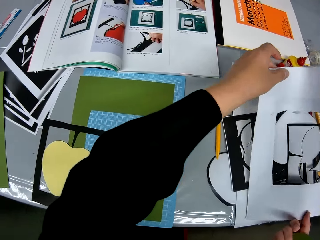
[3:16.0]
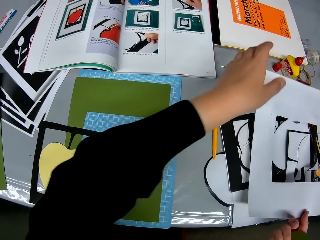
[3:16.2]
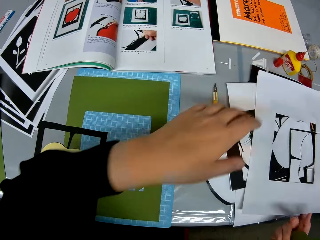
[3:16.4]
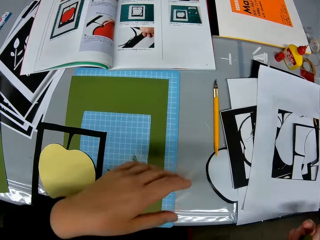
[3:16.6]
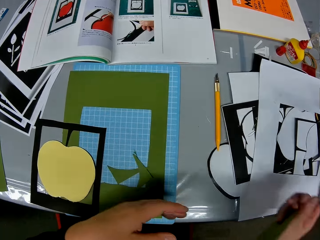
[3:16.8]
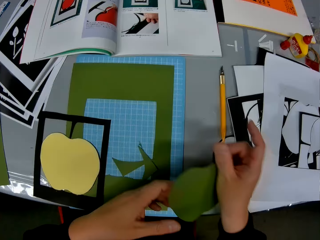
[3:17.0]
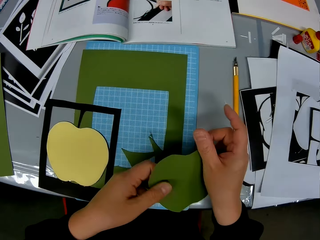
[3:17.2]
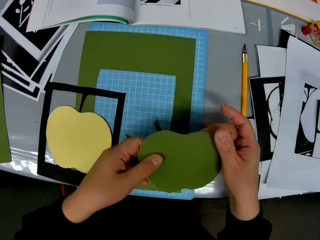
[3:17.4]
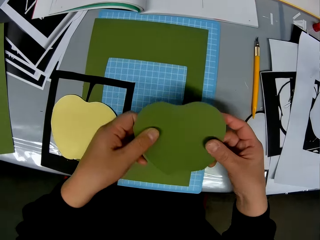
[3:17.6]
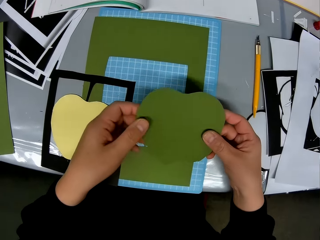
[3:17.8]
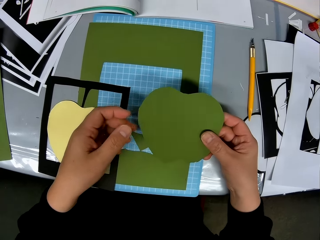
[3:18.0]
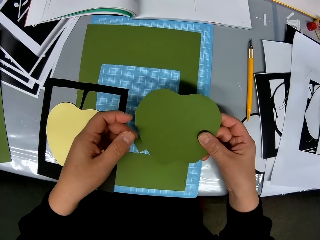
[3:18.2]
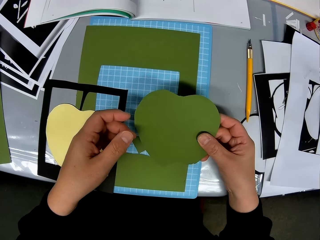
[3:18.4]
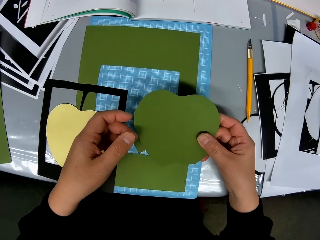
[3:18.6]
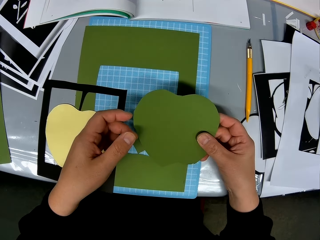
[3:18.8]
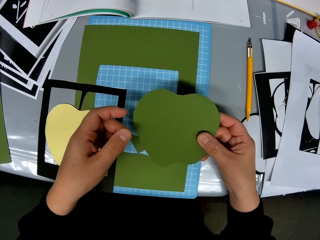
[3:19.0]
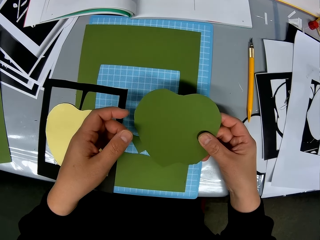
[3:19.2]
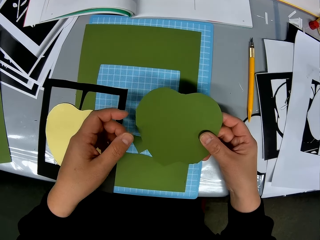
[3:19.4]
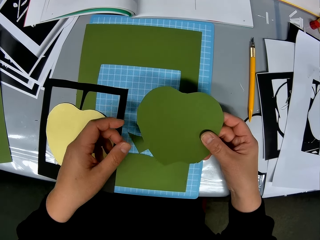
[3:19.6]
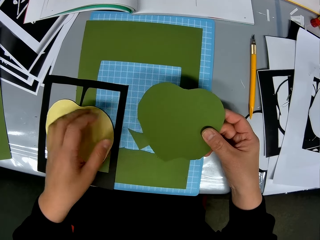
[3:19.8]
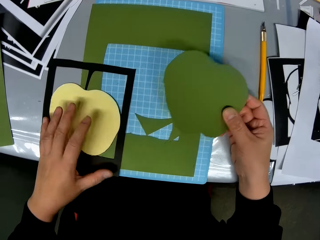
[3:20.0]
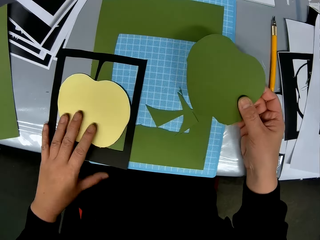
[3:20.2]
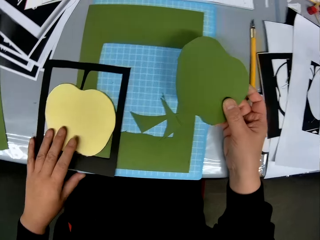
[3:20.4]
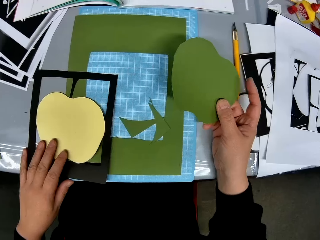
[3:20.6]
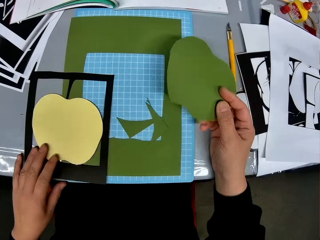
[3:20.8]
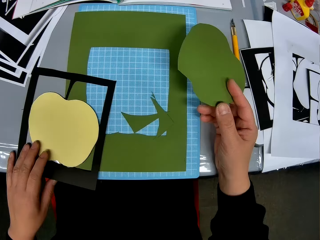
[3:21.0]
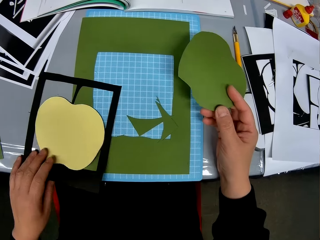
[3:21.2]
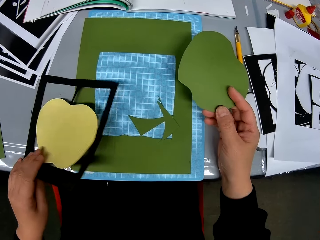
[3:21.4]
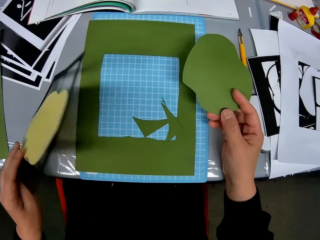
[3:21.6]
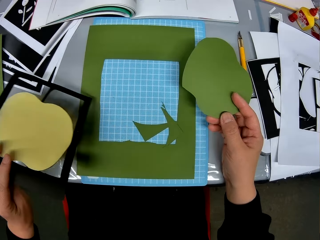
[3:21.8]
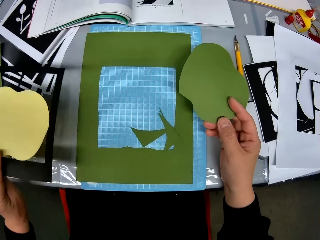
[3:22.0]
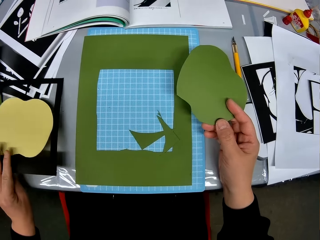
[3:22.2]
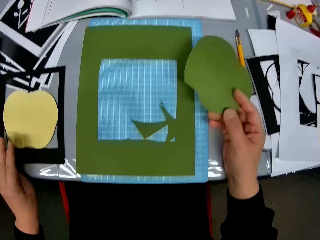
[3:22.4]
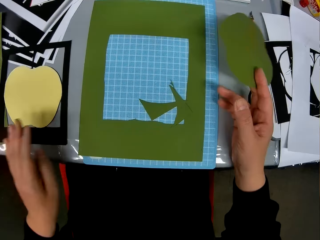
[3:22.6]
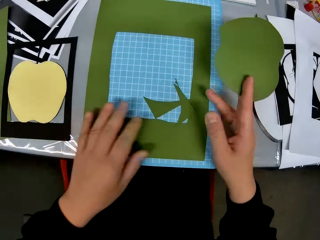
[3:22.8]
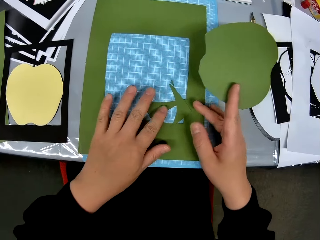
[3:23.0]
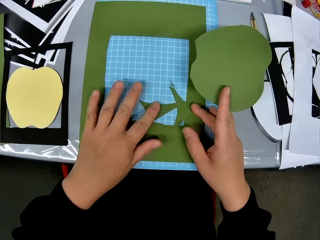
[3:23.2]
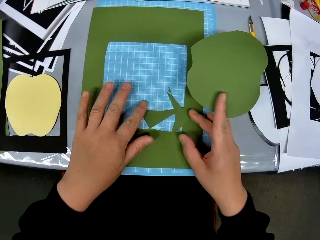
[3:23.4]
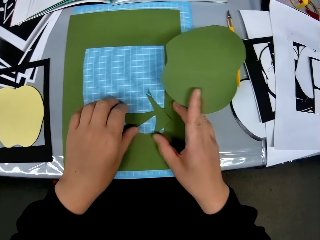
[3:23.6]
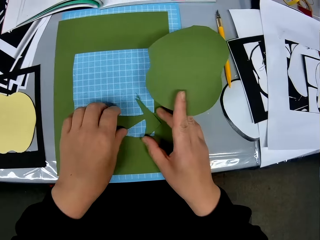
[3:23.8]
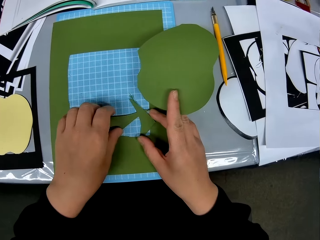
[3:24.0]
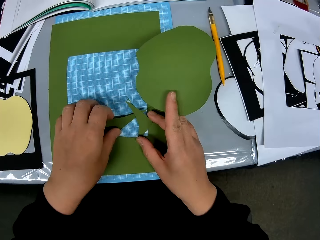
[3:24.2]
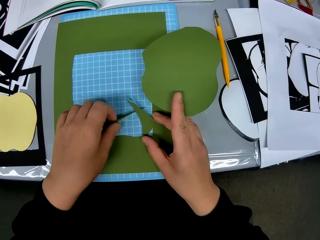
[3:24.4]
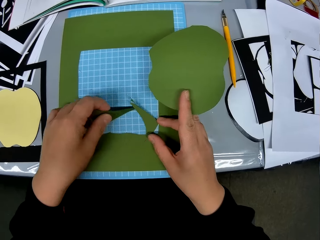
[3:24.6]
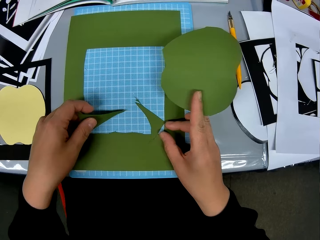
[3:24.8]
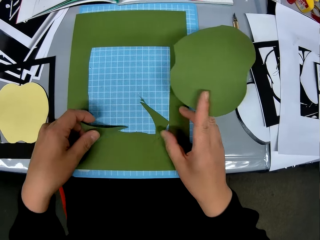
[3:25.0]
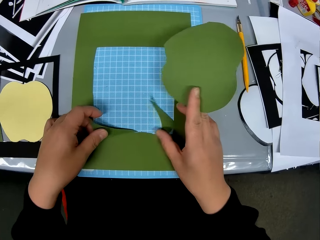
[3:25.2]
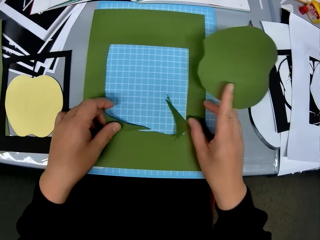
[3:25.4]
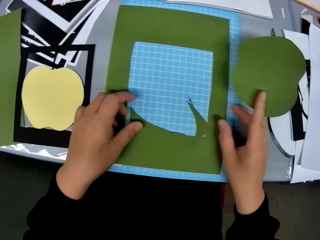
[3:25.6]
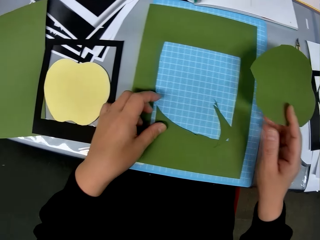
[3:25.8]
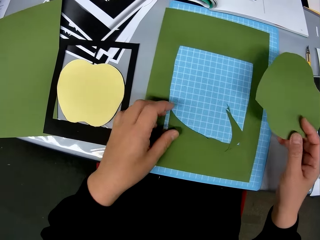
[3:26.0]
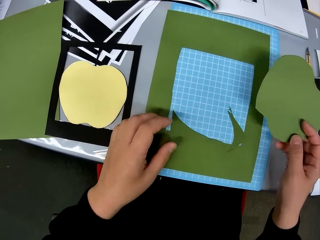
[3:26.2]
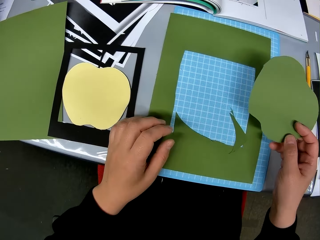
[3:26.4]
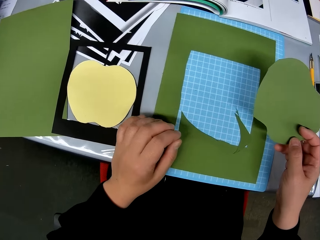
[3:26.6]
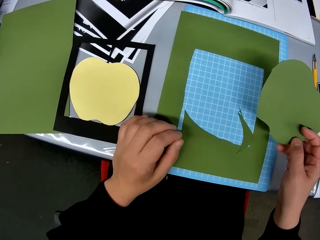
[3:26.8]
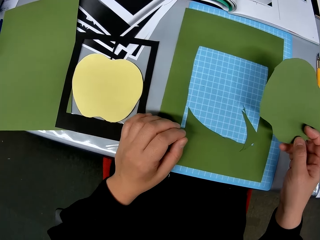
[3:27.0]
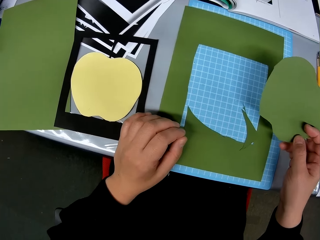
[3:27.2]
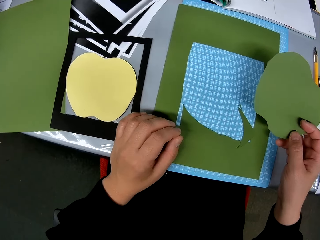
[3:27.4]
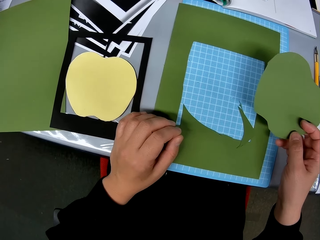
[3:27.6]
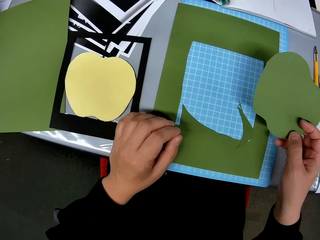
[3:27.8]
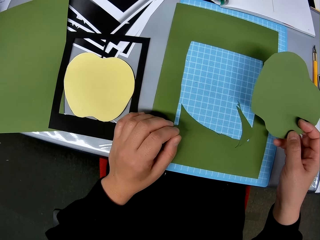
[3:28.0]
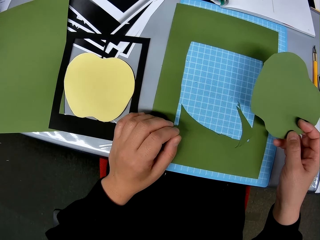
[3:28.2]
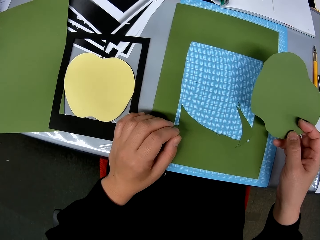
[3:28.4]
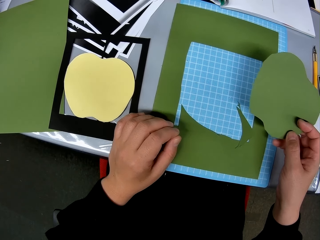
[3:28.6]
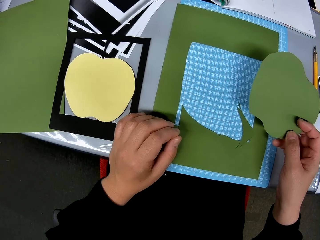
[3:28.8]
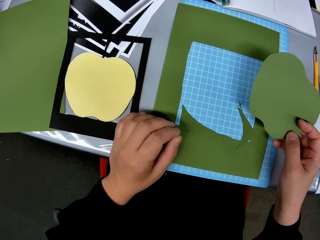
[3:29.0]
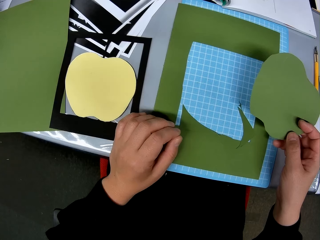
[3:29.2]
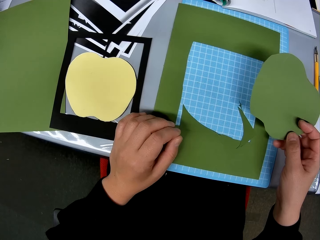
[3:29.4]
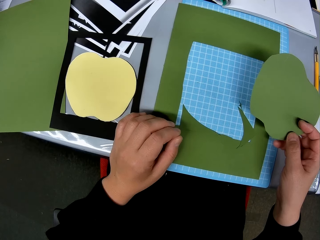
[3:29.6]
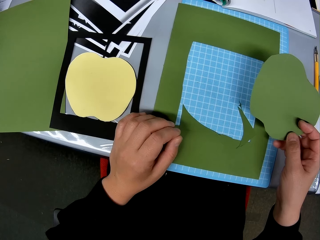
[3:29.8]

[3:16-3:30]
The camera wearer drops the other portion on the pieces of the card stock. They inspect the green apple shape portion. They pick up a shaped paper piece. They put aside the framed apple portion. They adjust the portion on the mat craft board. They look towards the portions.

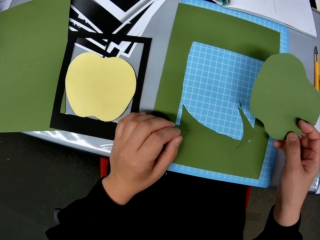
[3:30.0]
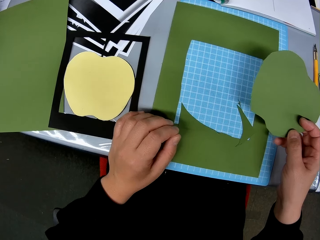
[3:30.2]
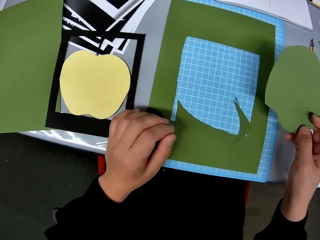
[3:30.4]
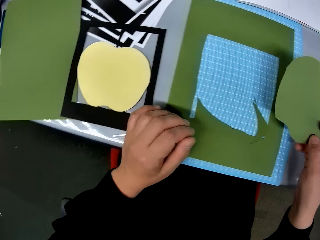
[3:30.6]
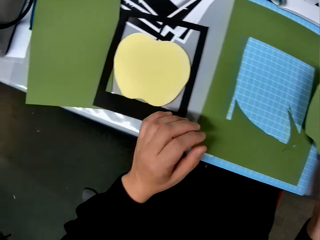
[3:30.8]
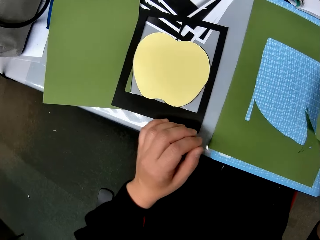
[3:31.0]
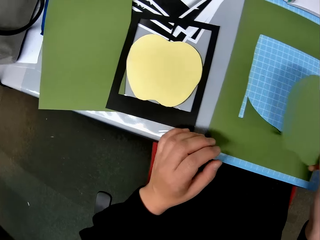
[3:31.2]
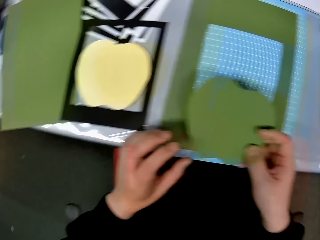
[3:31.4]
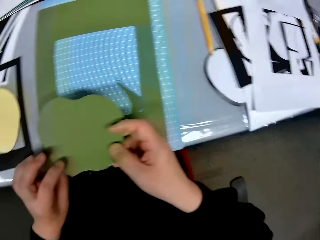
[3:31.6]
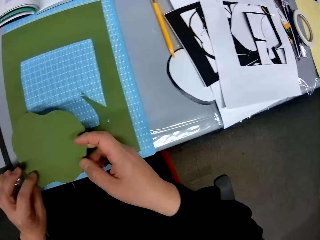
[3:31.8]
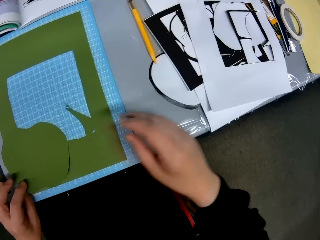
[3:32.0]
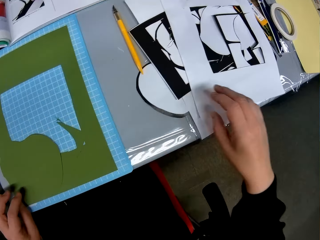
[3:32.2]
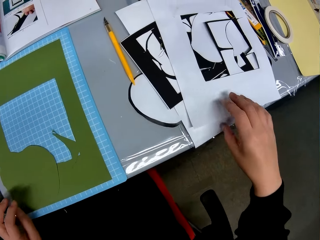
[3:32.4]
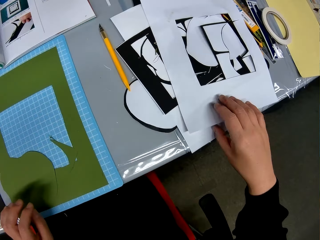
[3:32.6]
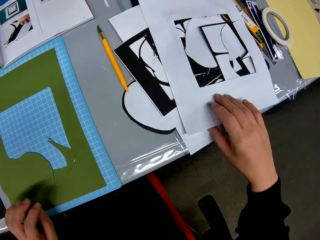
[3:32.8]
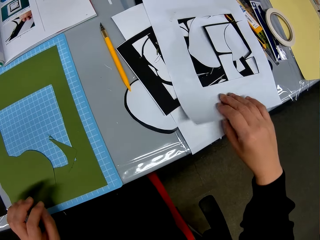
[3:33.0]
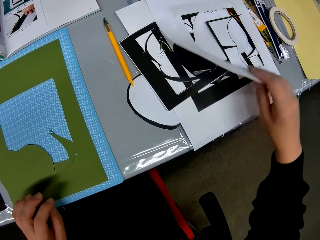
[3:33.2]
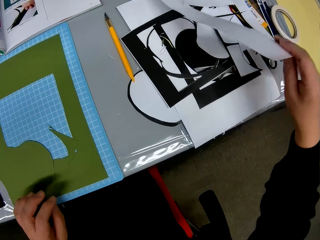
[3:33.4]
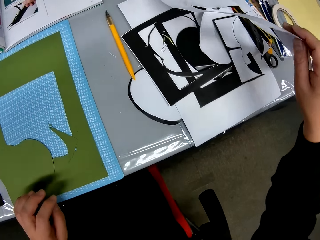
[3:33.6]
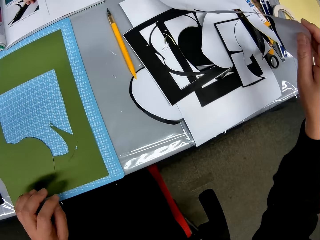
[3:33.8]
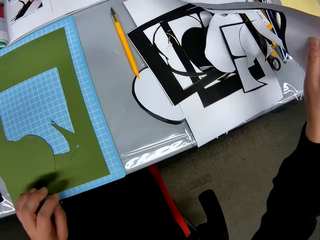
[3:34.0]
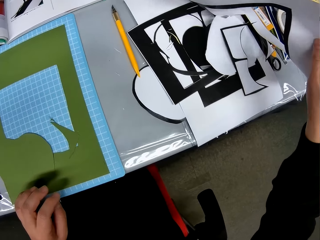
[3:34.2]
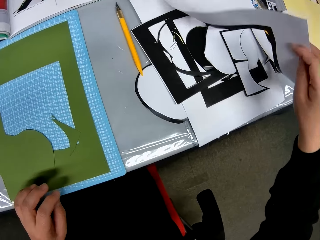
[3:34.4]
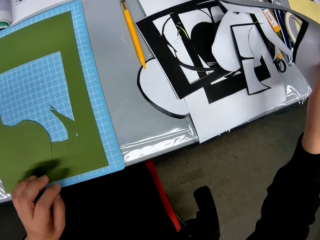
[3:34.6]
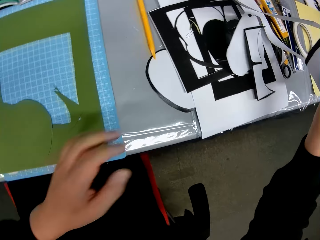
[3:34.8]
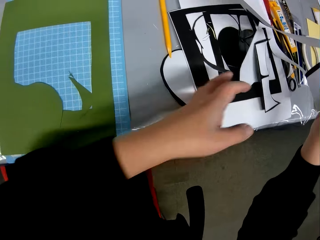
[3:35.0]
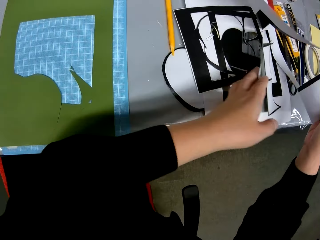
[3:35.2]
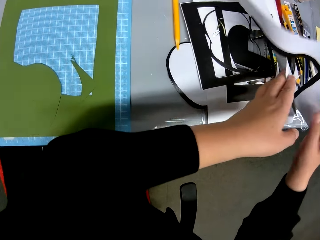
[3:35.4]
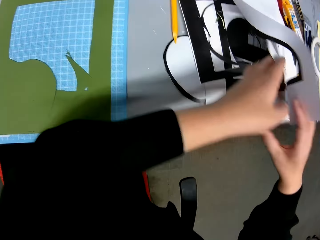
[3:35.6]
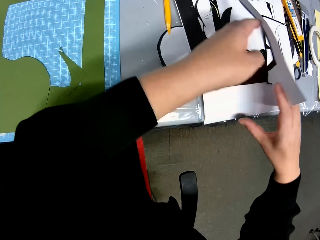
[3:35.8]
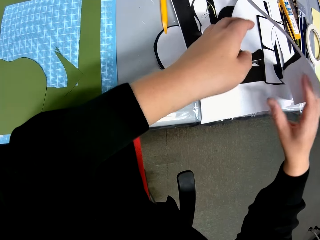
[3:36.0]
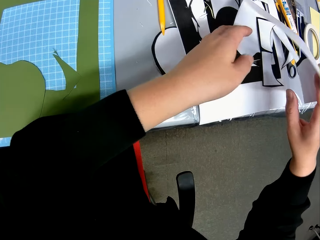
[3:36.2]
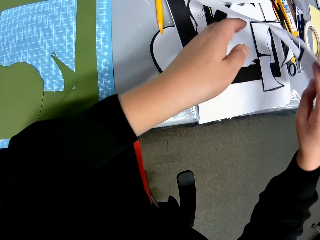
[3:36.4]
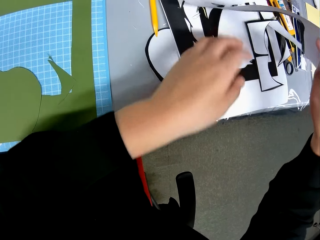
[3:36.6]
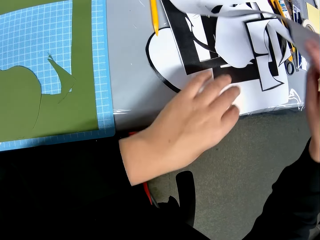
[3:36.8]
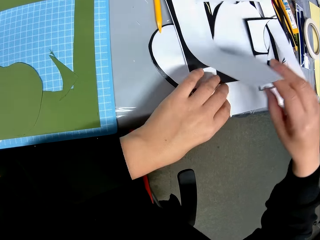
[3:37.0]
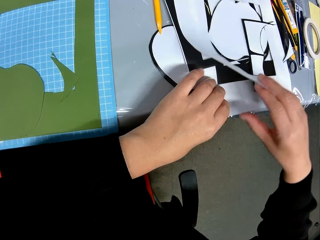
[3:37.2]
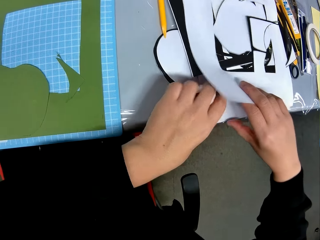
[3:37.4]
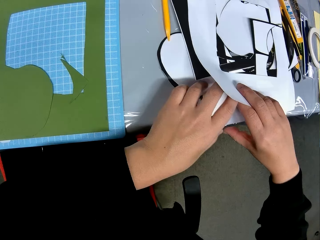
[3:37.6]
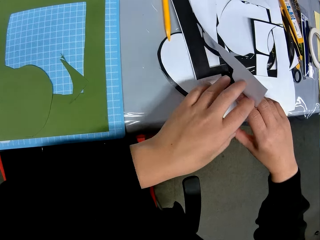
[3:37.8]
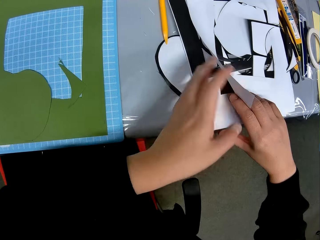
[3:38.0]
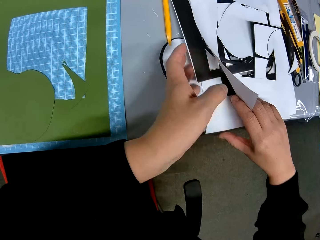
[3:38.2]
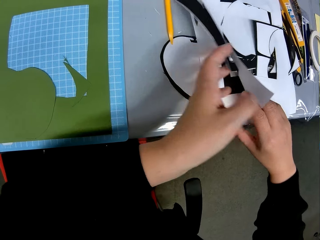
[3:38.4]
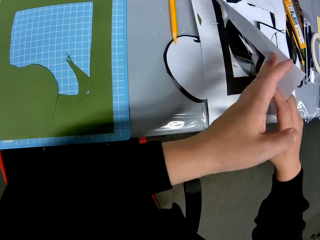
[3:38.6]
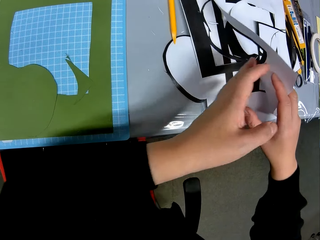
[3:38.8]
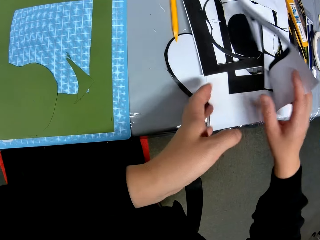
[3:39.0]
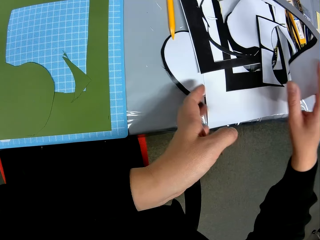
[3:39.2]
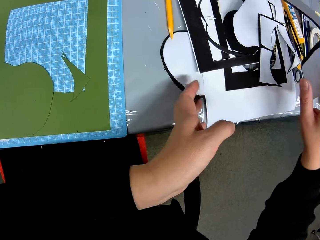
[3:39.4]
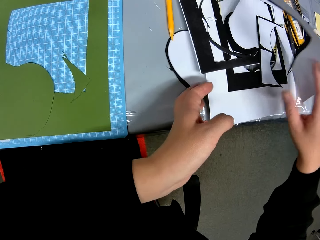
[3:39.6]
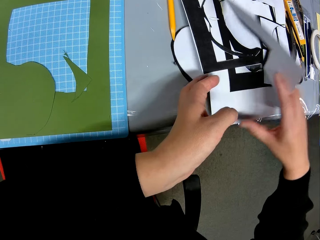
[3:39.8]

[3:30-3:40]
The camera wearer looks around. They search on the pieces of card stocks.
